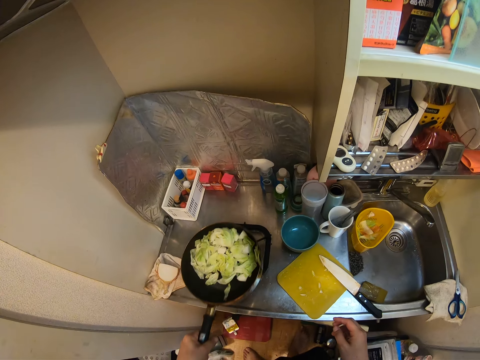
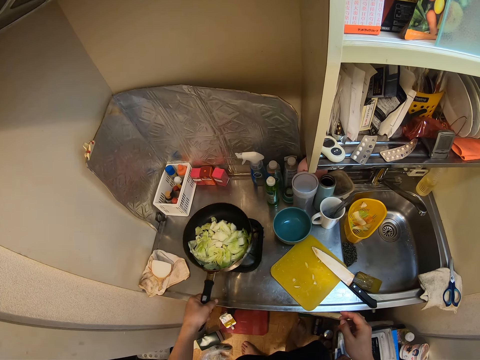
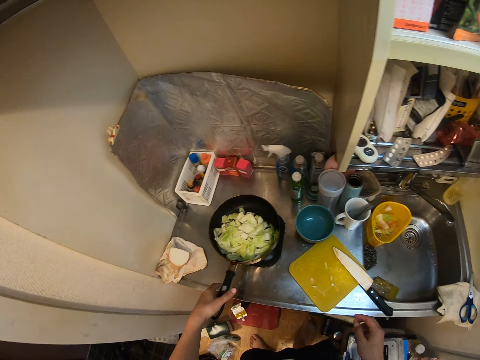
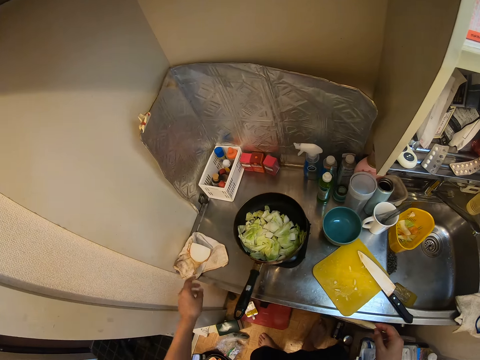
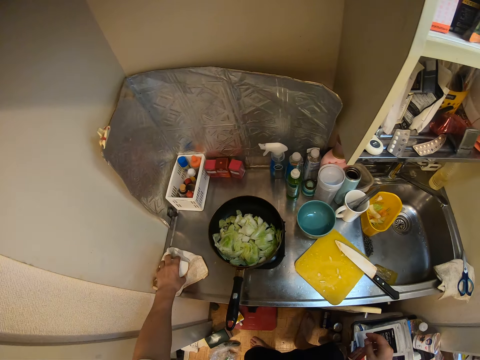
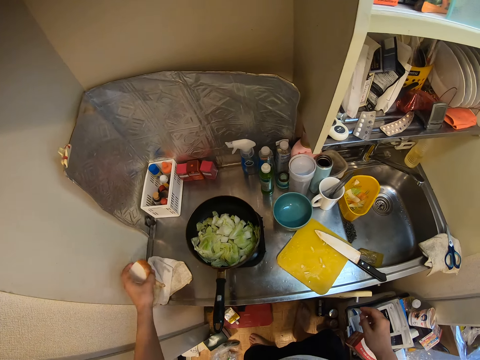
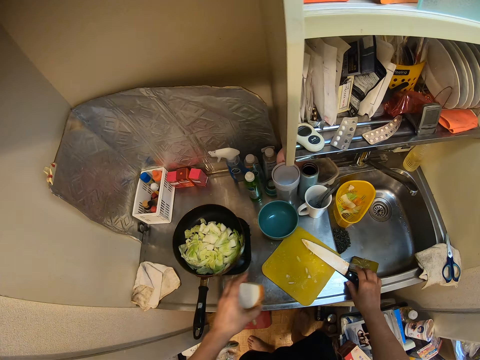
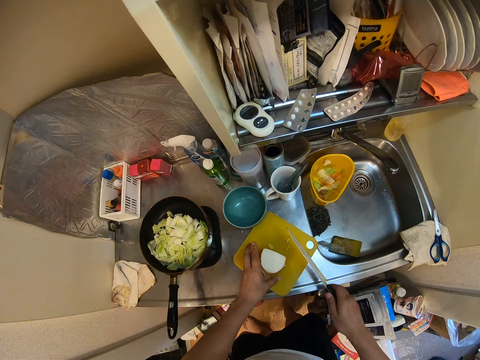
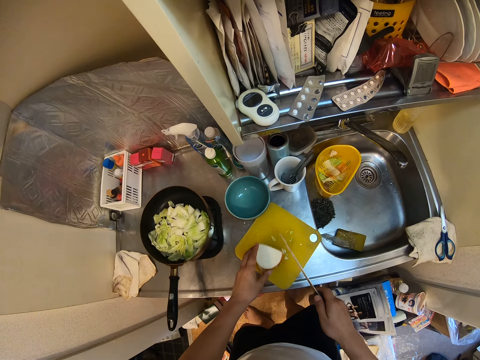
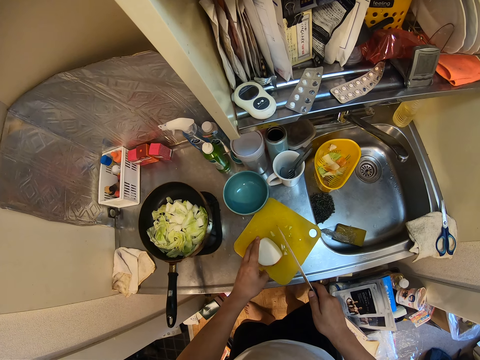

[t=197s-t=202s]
The camera wearer drops the frying pan. They pick up the onions. They pick up the knife. They place something on a chopping board.

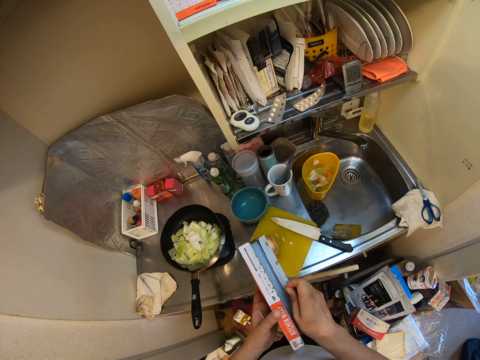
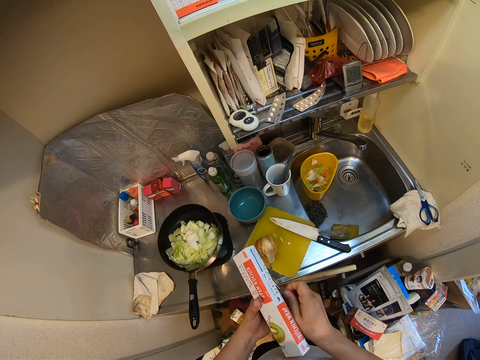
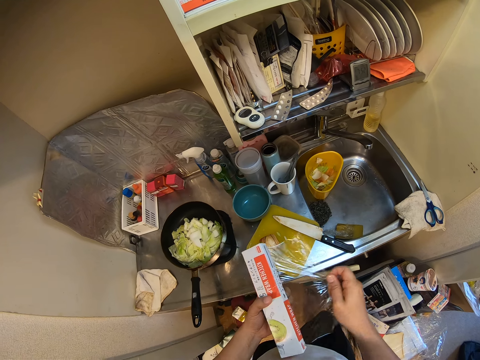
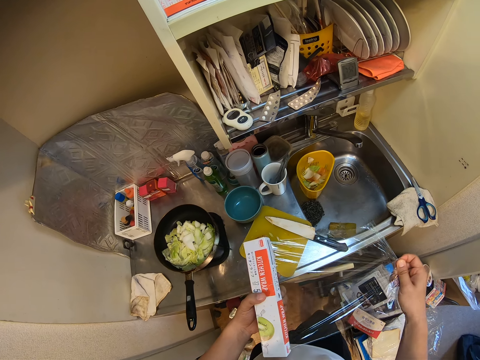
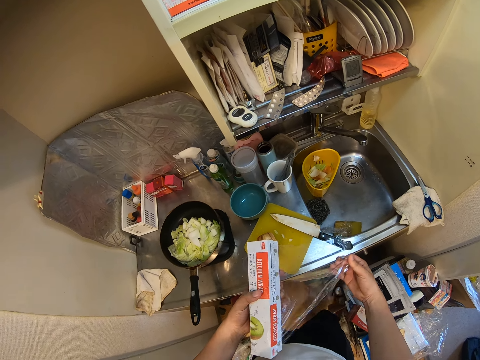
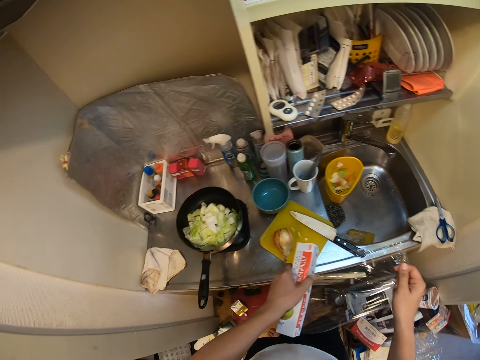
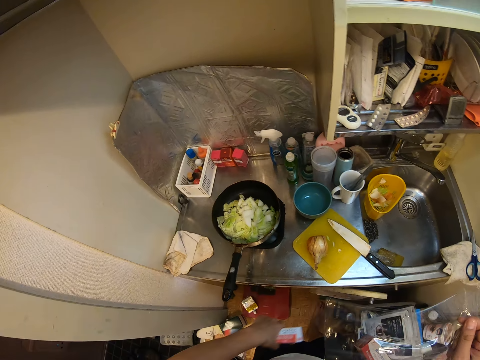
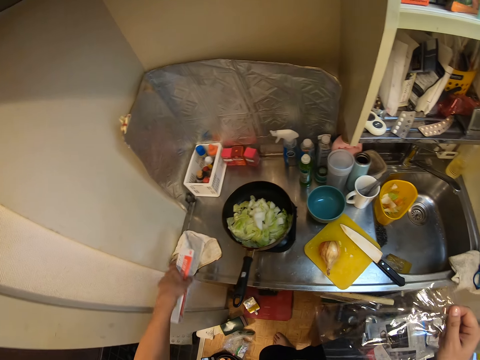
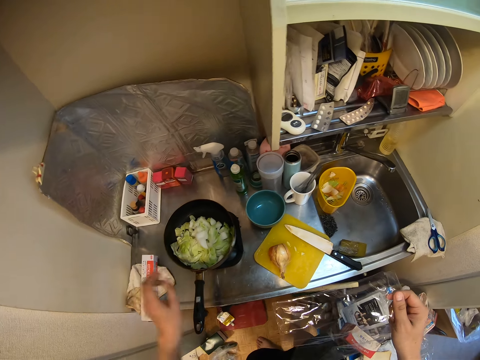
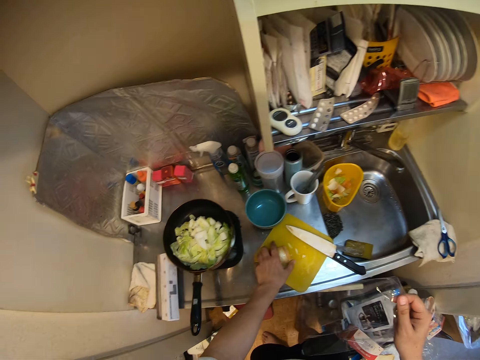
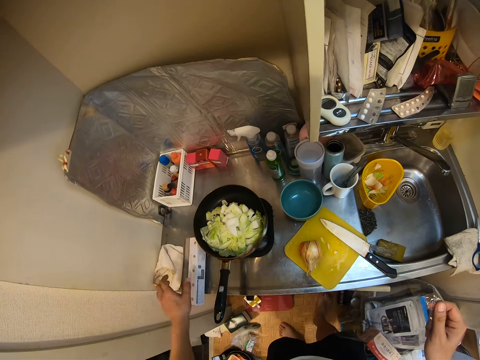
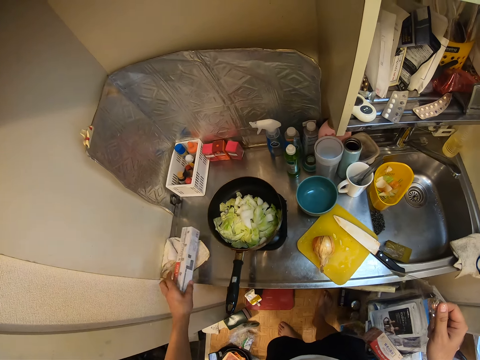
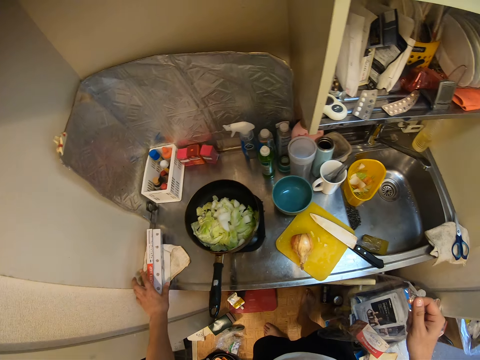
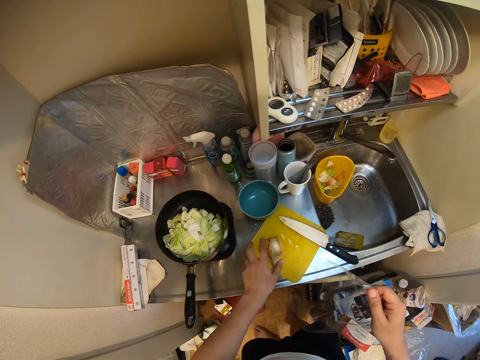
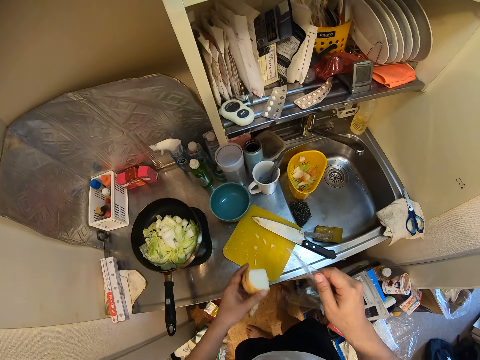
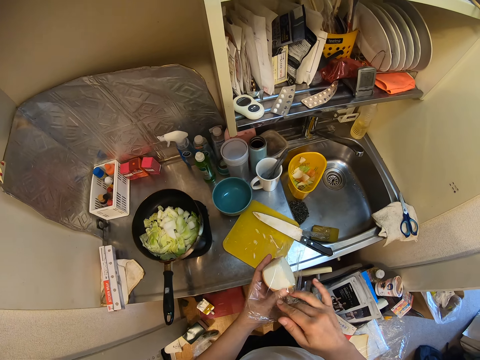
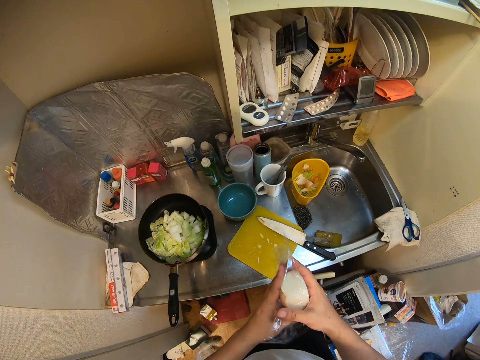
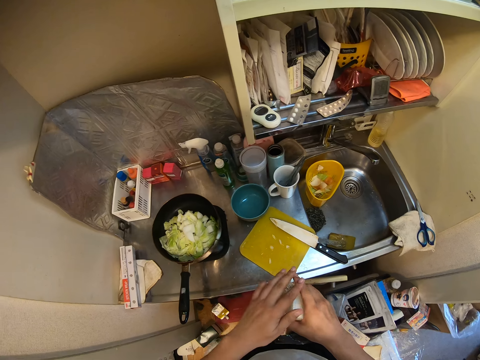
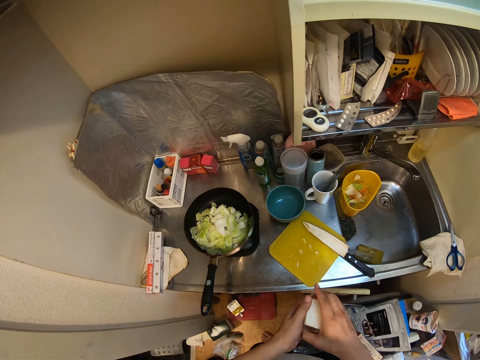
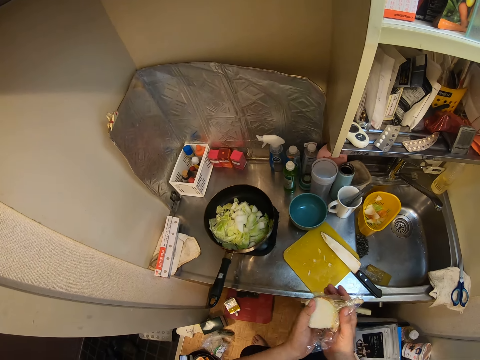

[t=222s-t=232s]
The camera wearer pulls a film paper roll or nylon. They cut the film paper roll. They drop the nylon on the table. They pick up the film paper roll. They place the film paper roll on a surface. They pick up the onions. They wrap the nylon around the onions.

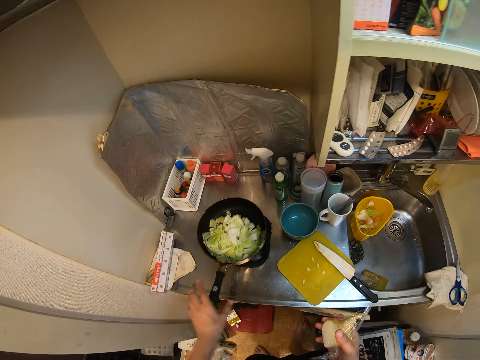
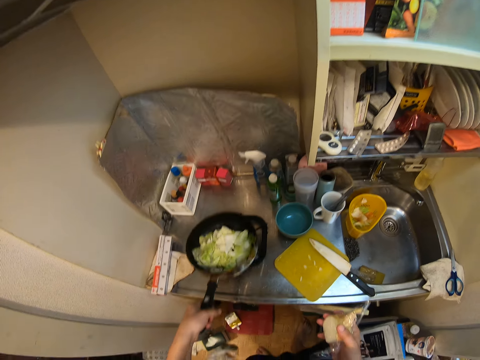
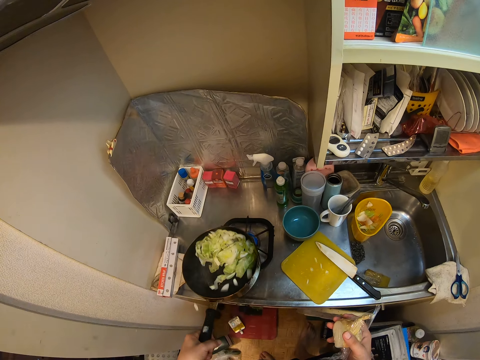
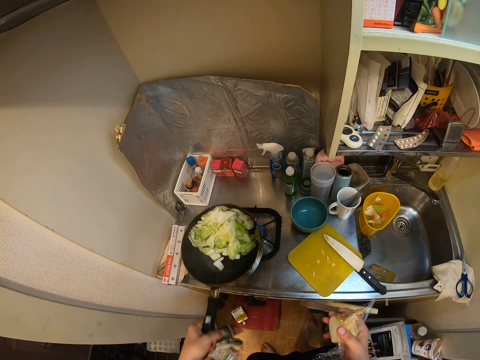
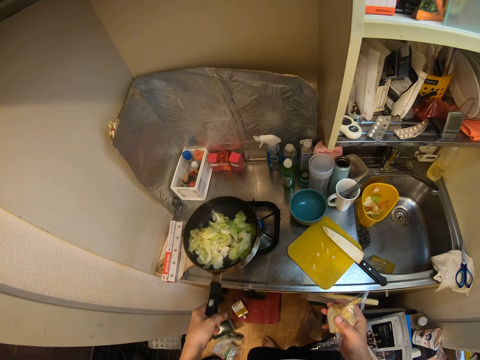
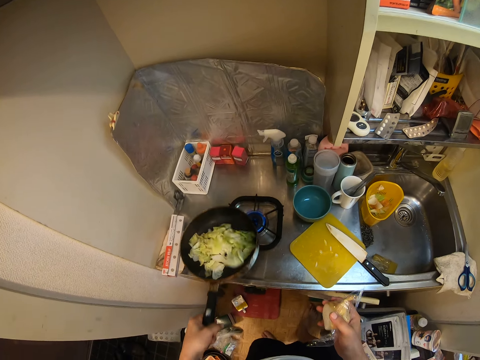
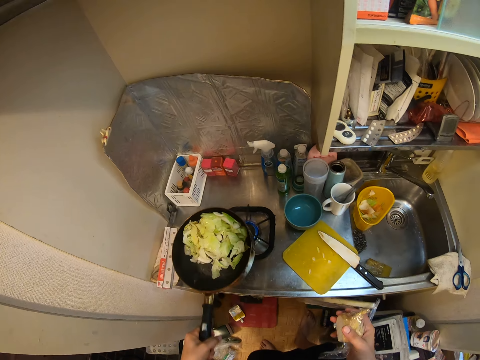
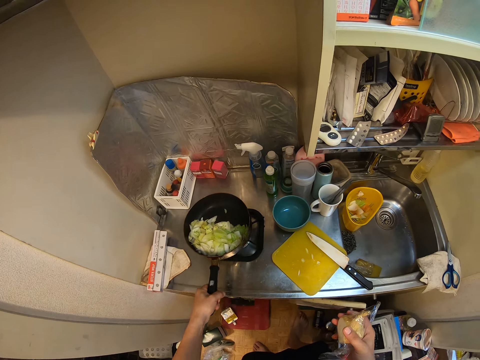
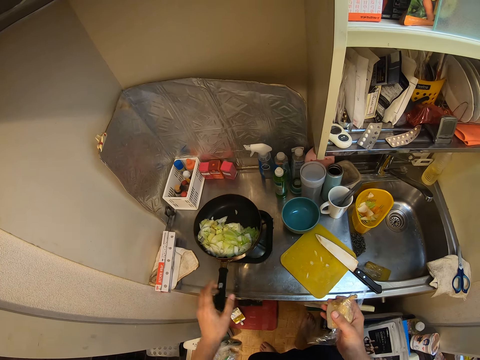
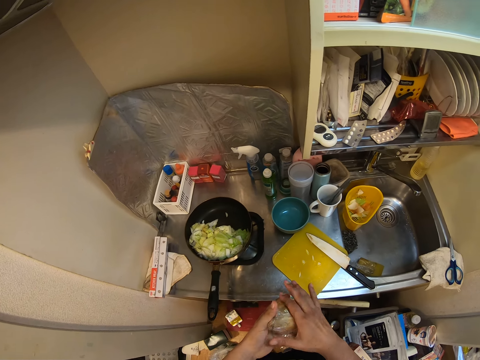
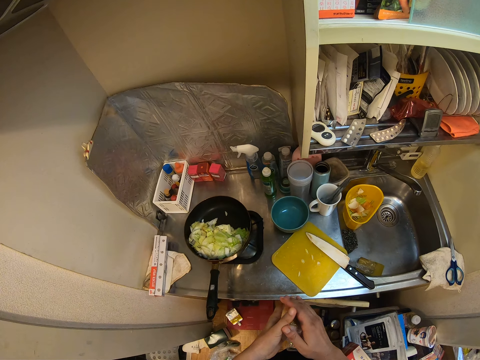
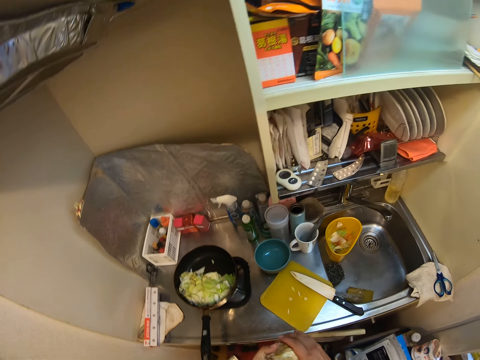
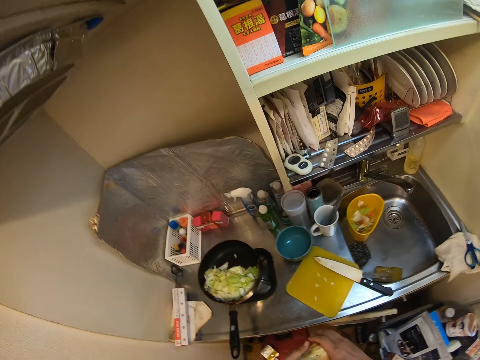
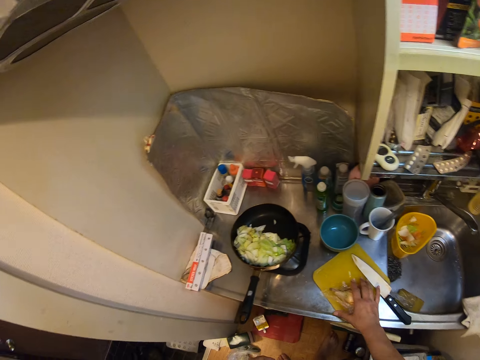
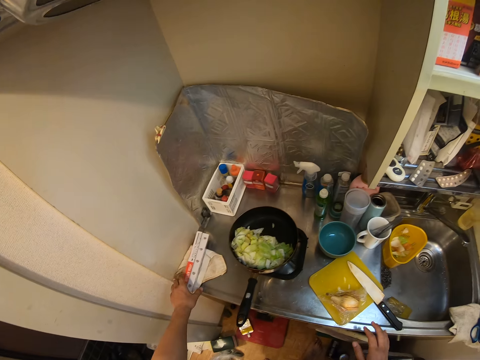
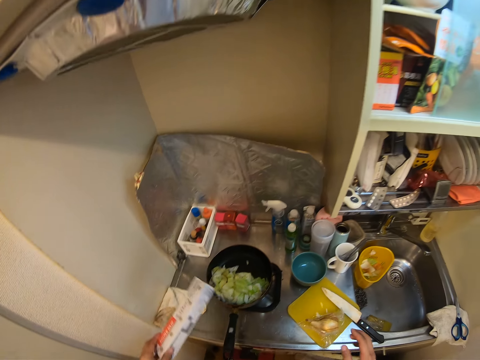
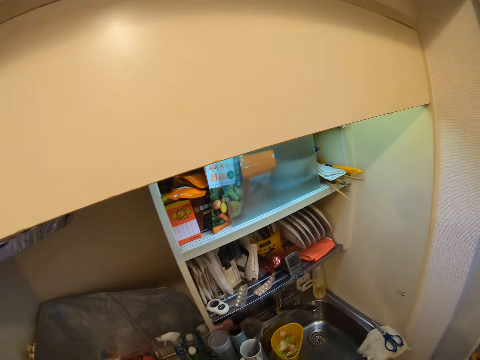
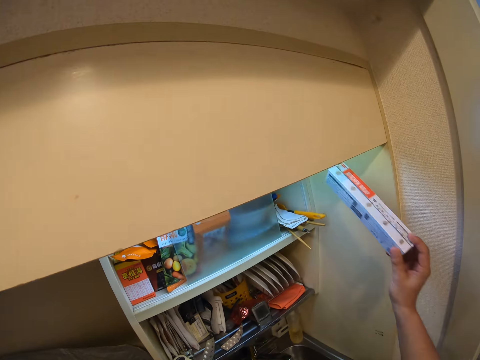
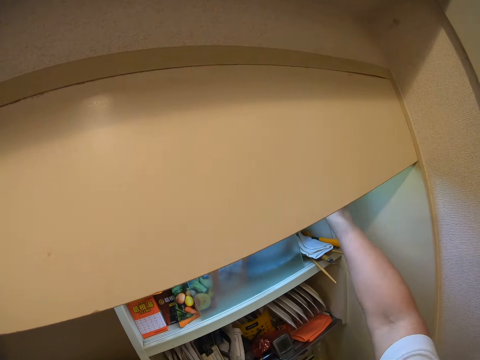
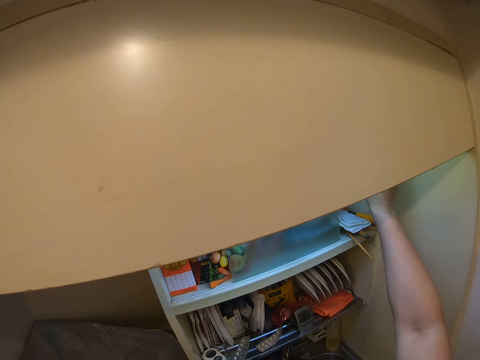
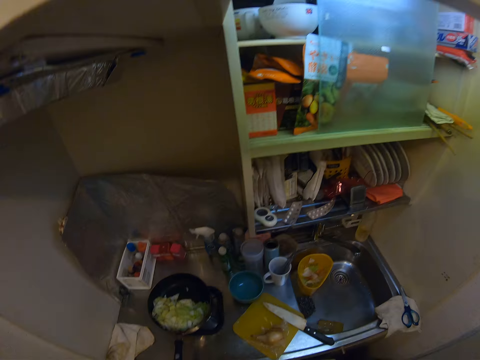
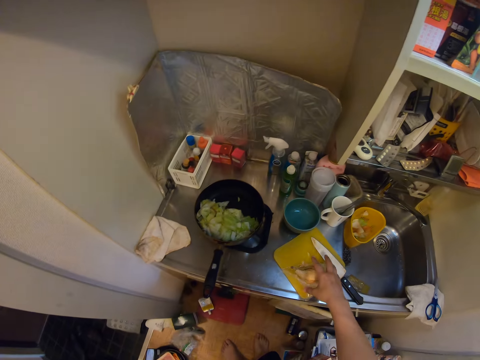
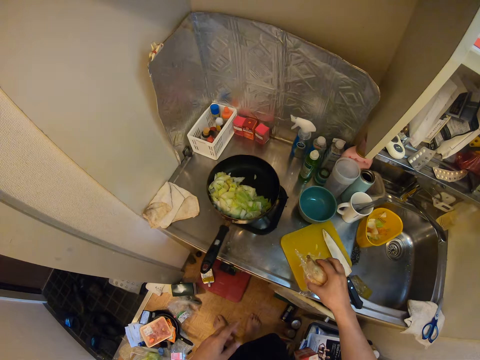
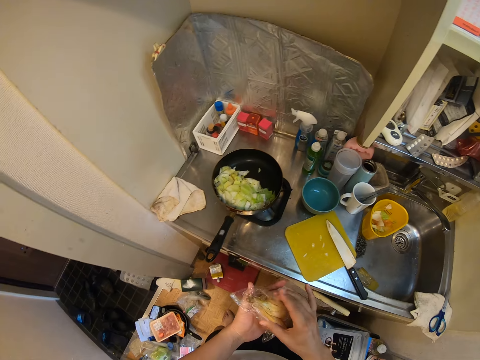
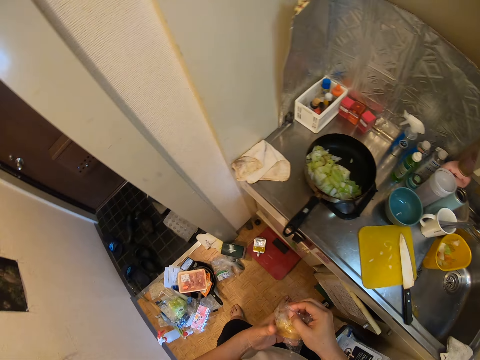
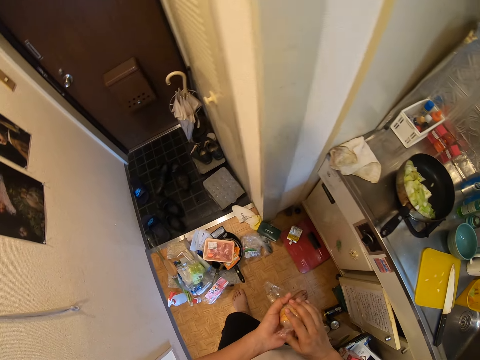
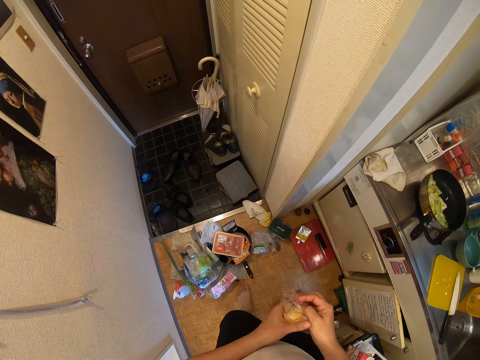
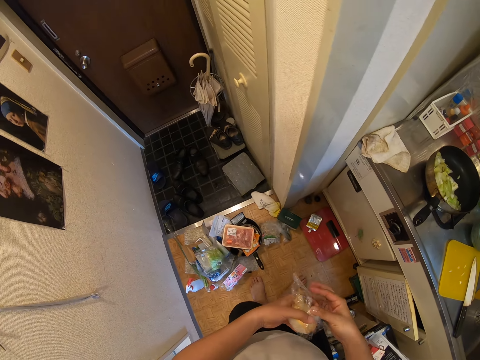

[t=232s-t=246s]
The camera wearer shakes the cooking pot. They place the cooking pot on an electric cooker. They hold something. They drop the onions on the table. They pick up the nylon. They put the nylon in the cupboard, on a shelf. They pick up the onions. They hold something with both hands.
